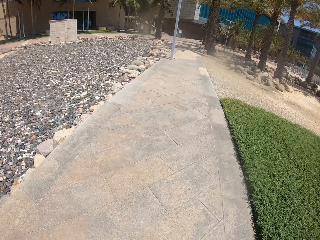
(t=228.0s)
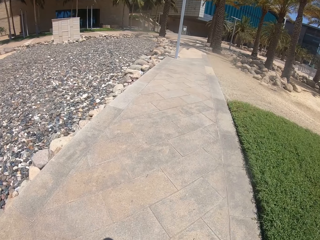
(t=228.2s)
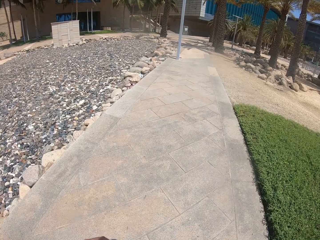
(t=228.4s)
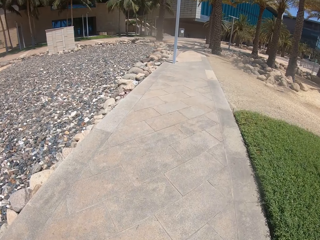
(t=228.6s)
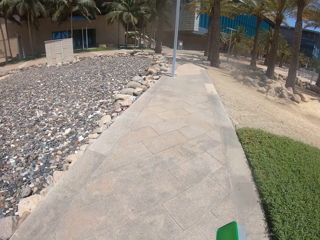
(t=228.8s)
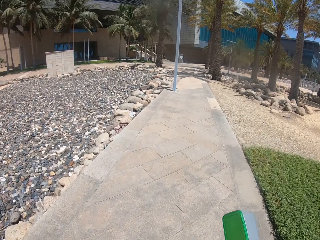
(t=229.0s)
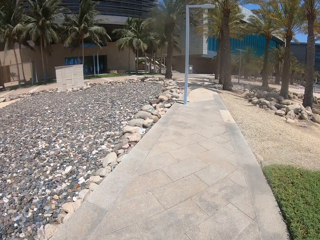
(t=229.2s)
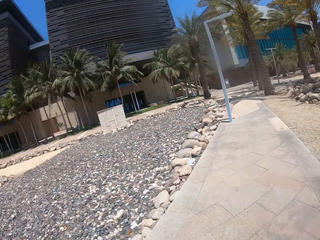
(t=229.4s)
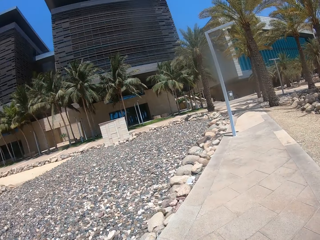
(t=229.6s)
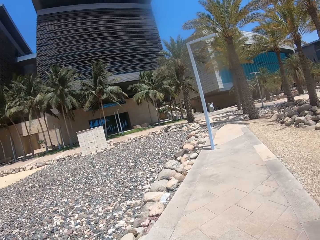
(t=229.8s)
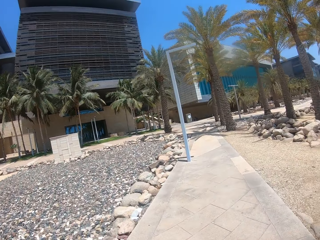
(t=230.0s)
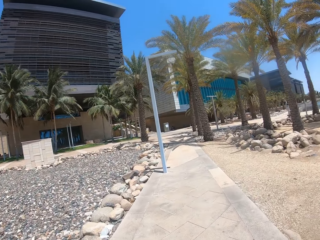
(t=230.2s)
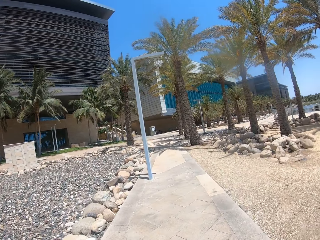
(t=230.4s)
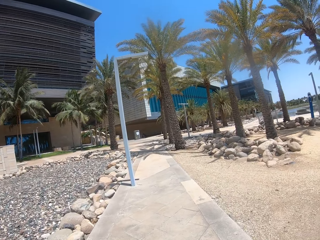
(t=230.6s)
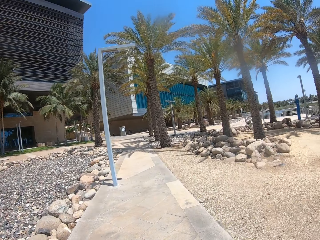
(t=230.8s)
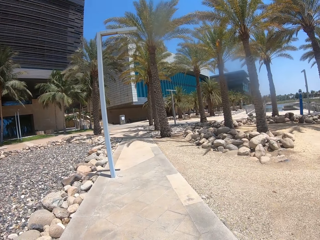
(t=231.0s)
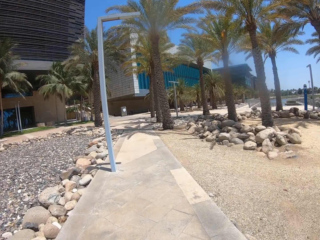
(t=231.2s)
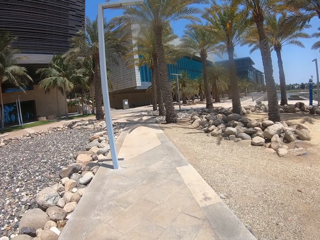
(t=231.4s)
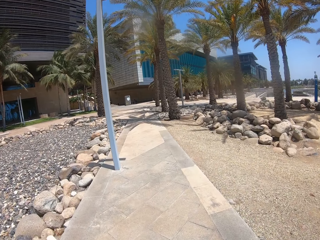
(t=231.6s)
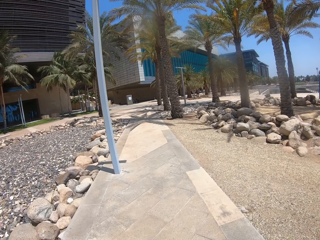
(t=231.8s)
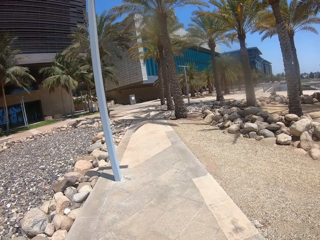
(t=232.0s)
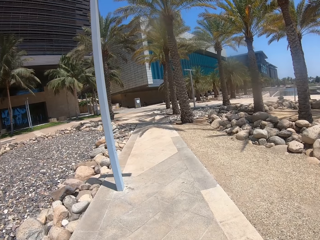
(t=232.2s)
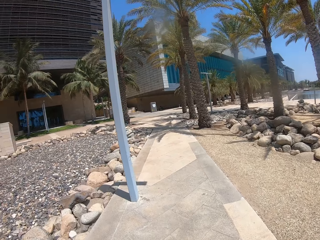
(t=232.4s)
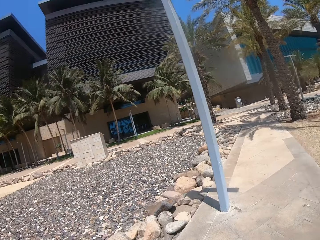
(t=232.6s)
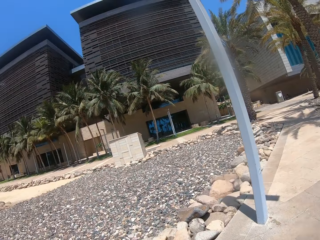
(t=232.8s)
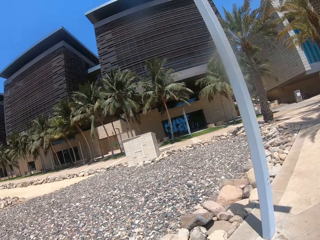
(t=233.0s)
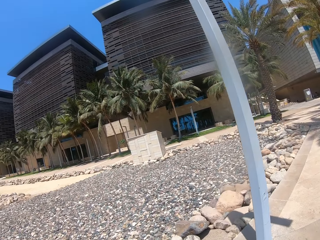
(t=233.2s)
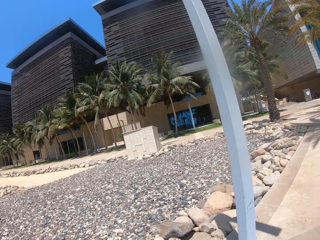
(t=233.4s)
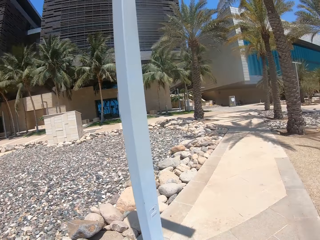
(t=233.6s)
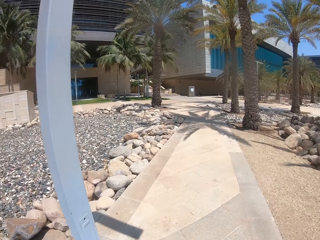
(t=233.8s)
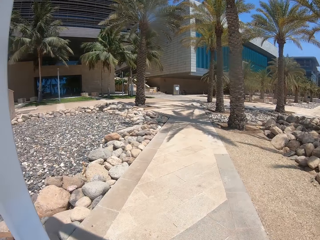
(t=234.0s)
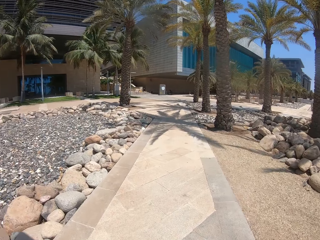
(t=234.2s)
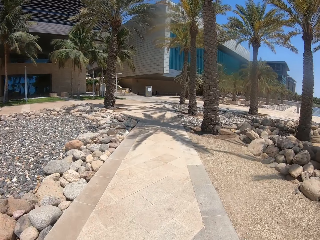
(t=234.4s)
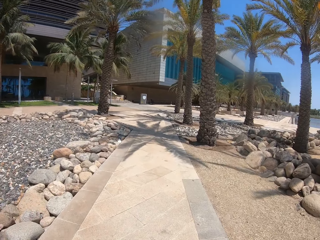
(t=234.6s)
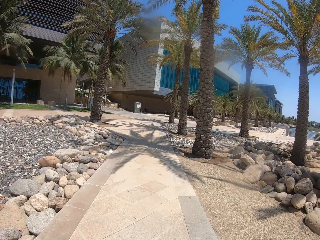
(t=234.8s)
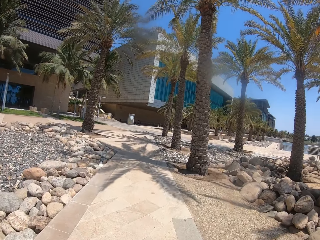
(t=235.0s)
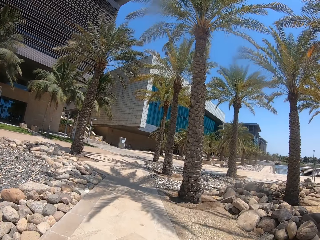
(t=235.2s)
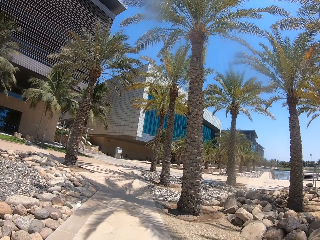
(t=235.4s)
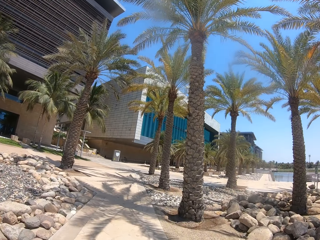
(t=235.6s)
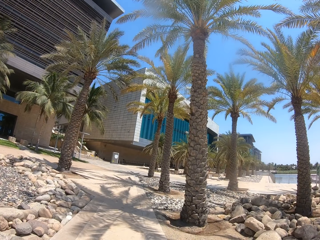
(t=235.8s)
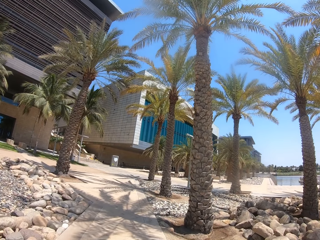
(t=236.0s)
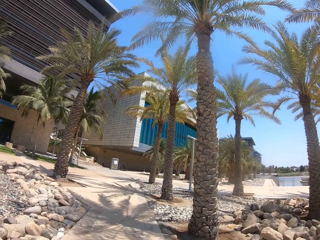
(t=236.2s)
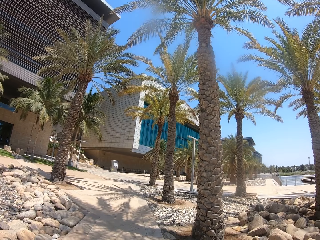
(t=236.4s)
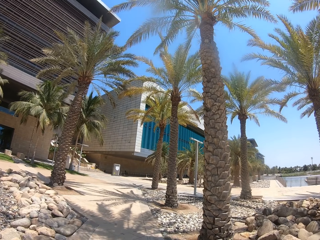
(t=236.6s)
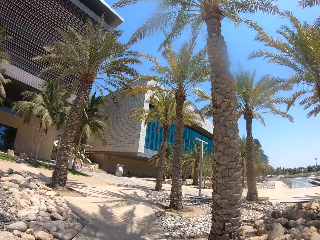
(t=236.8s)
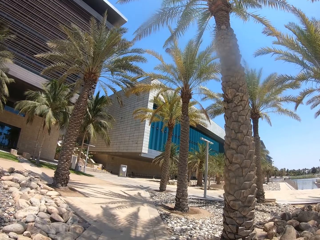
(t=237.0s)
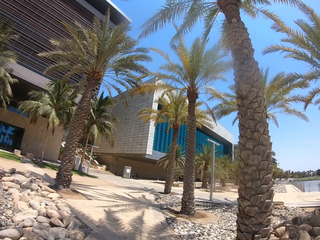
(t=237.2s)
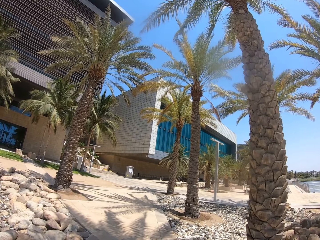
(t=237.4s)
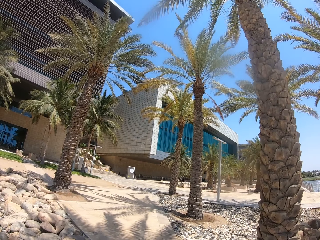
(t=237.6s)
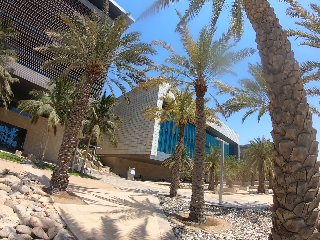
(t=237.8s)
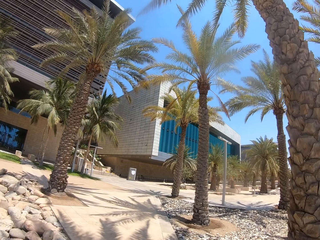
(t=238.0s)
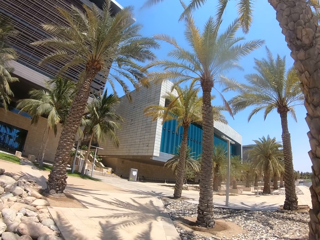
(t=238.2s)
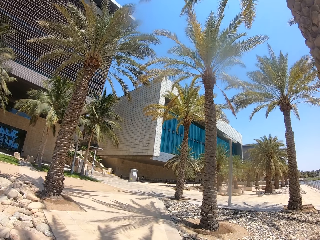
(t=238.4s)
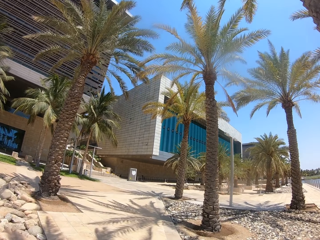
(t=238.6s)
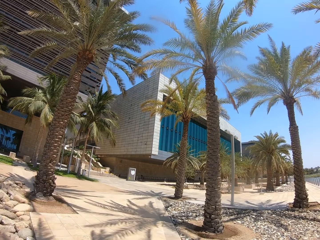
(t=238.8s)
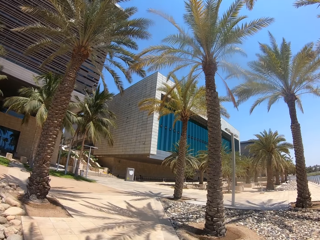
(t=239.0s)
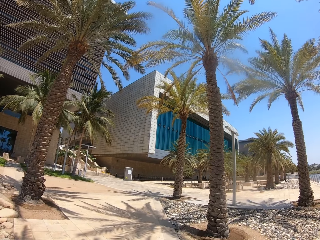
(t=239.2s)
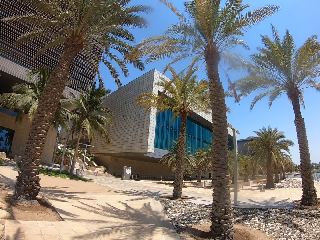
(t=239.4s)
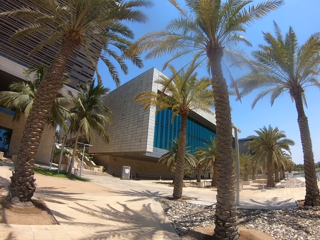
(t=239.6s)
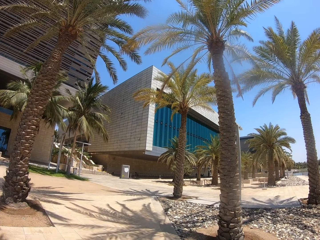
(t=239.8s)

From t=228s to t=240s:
The camera wearer looks around the compound. They walk around the compound. They look around the compound and walk around the compound.

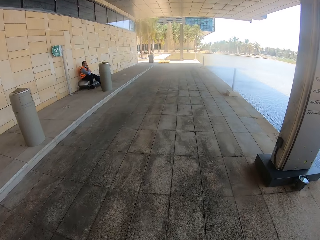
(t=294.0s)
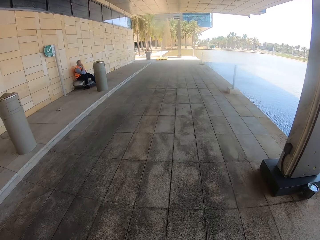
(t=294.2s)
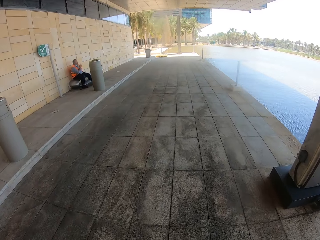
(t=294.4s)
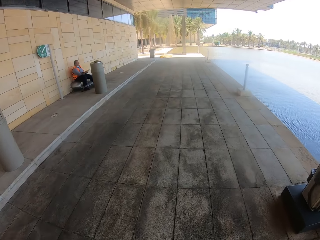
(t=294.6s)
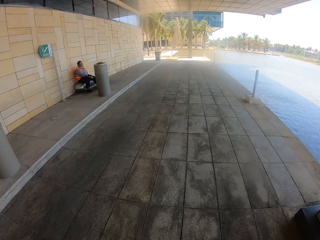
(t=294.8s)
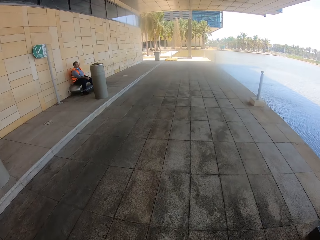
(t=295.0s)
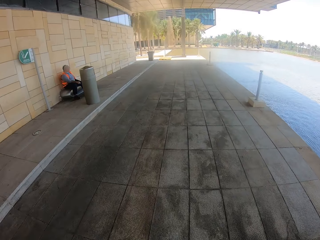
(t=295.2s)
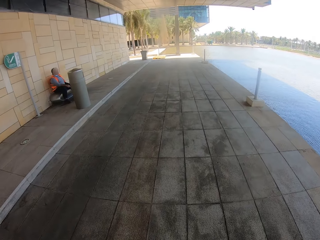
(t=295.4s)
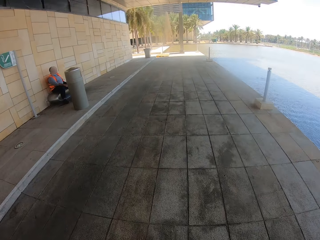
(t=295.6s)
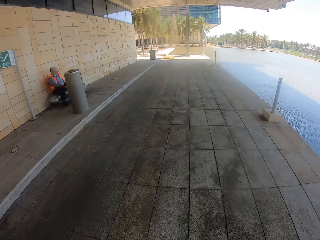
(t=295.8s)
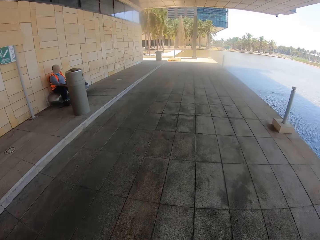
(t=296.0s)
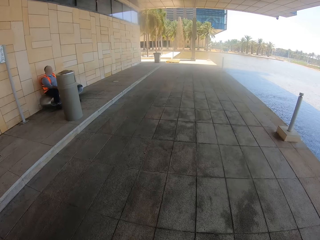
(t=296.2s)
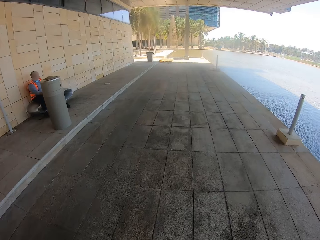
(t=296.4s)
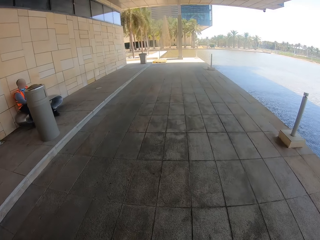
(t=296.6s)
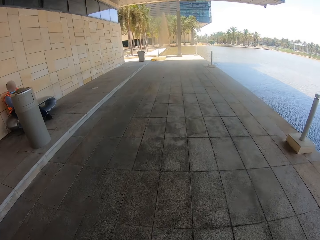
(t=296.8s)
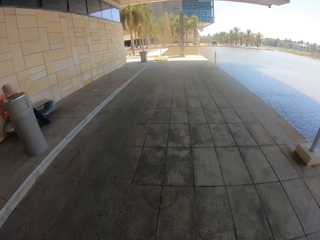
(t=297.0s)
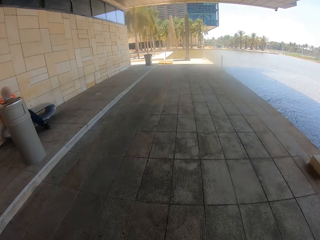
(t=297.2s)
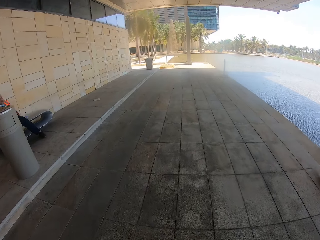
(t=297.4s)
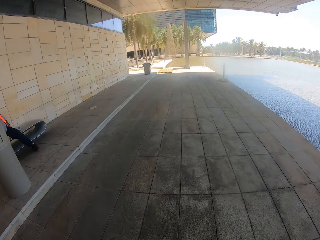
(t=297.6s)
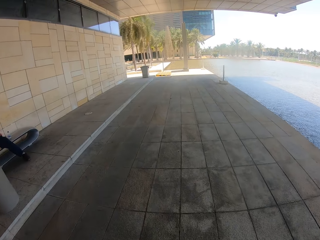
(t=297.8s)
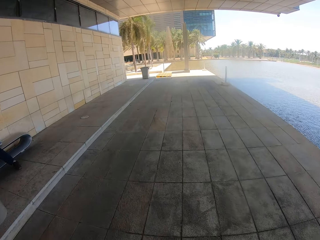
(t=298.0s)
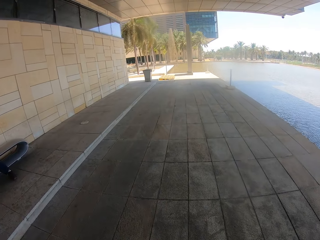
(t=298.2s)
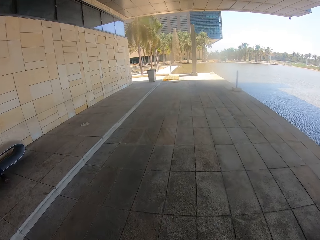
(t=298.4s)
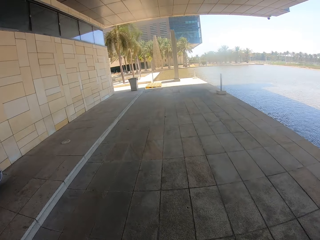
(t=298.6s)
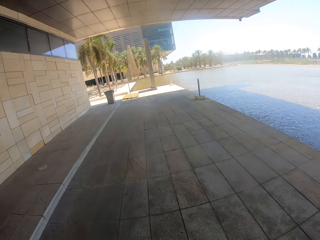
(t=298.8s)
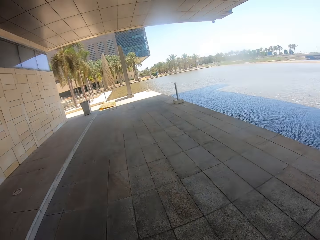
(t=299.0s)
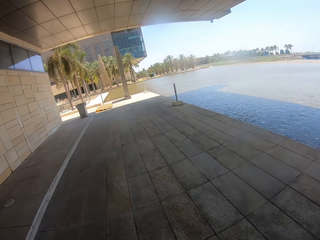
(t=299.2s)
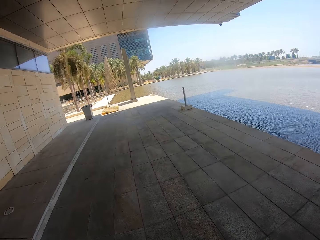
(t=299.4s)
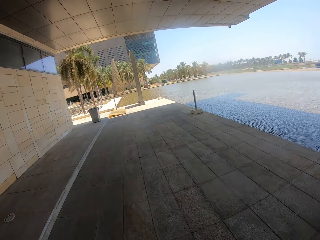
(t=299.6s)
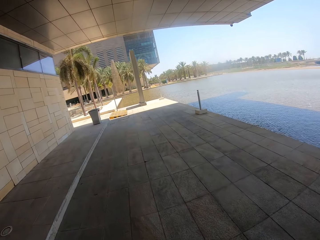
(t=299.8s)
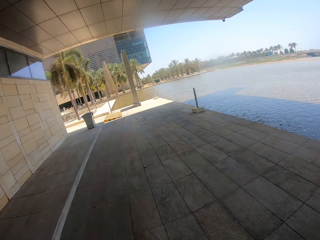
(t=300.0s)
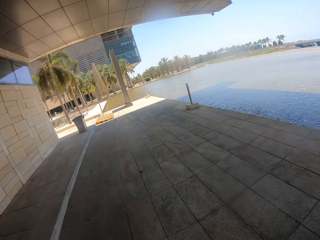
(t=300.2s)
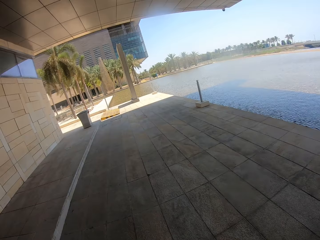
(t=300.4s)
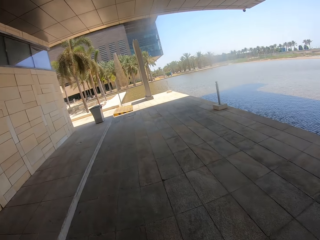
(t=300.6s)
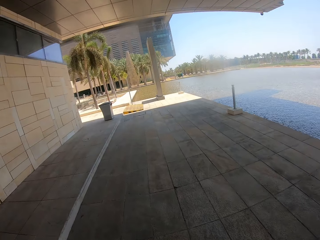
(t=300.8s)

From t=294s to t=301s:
A person sits on a metal bench against the wall.

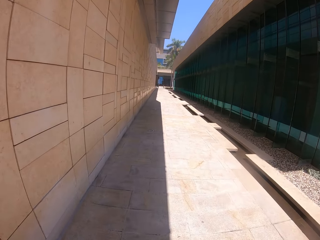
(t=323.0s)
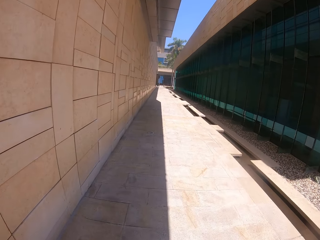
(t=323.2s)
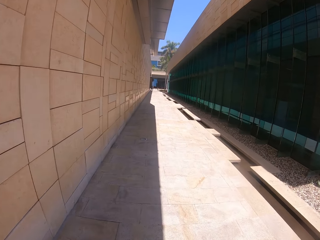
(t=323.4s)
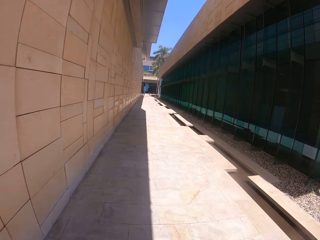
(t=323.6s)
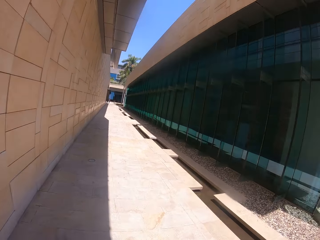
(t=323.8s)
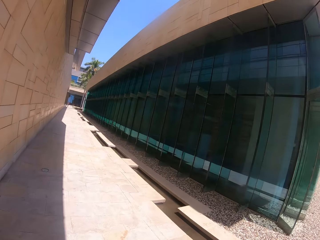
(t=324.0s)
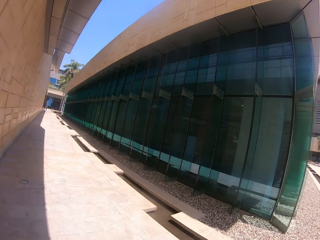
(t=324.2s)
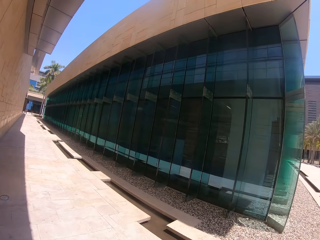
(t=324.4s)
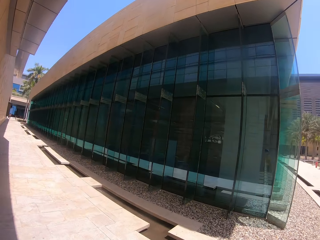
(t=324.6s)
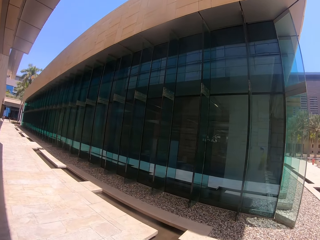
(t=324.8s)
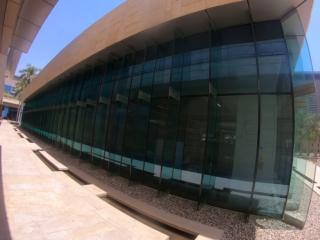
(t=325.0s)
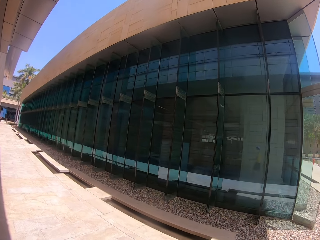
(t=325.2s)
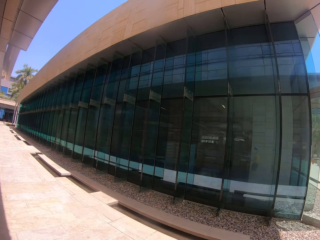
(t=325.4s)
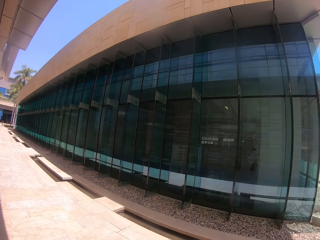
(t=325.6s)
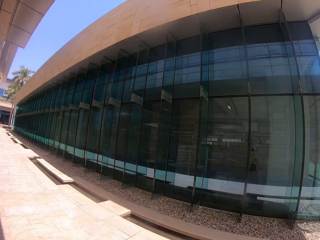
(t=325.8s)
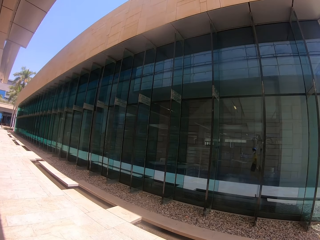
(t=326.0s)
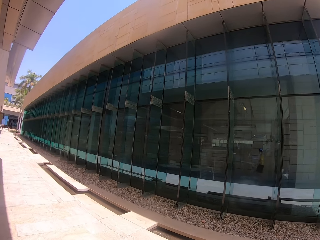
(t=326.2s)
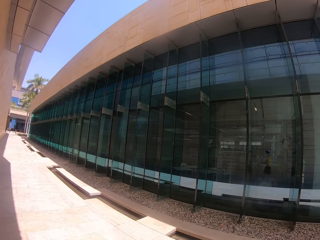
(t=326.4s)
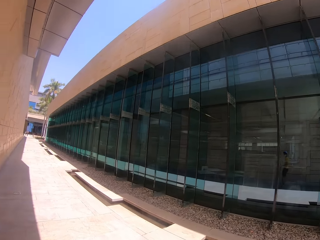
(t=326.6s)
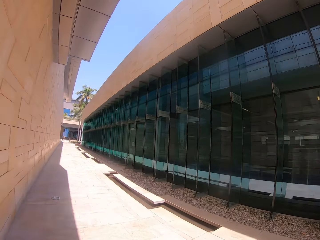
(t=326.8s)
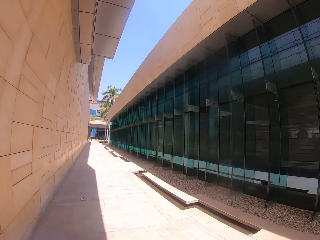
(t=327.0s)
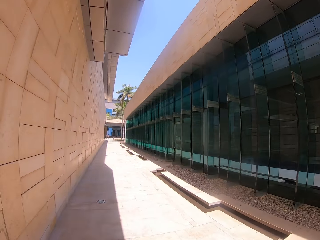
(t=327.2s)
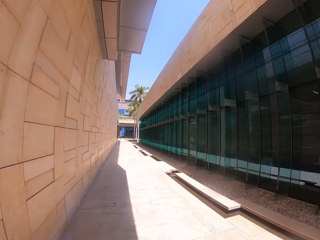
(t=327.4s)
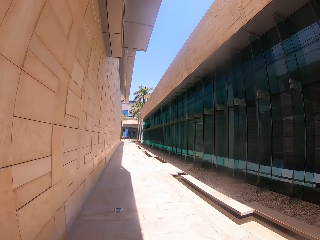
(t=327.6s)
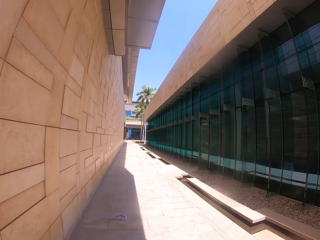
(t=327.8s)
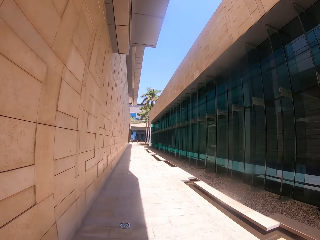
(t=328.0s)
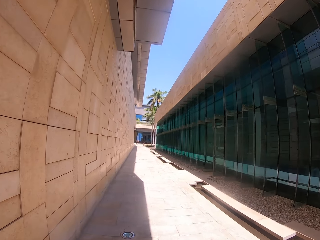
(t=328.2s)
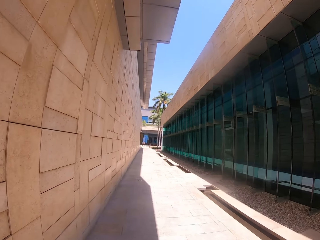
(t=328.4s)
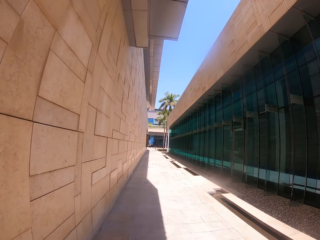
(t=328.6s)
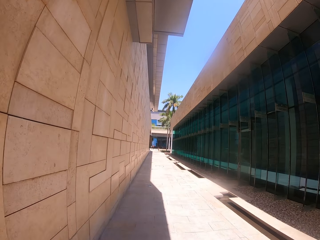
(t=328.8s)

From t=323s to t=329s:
The camera wearer looks around.
